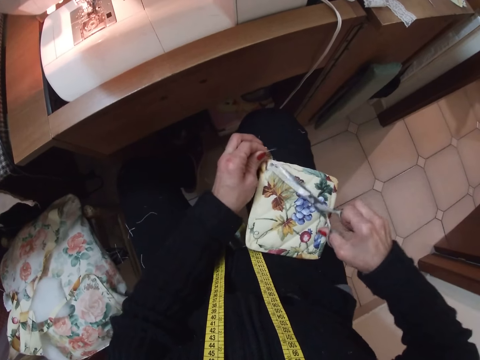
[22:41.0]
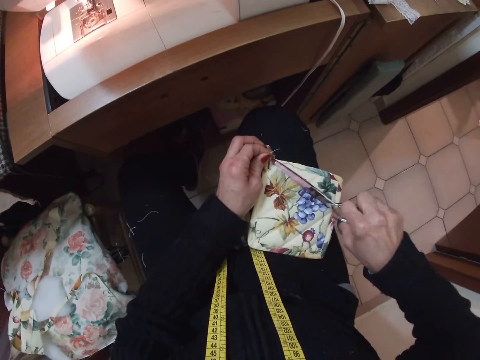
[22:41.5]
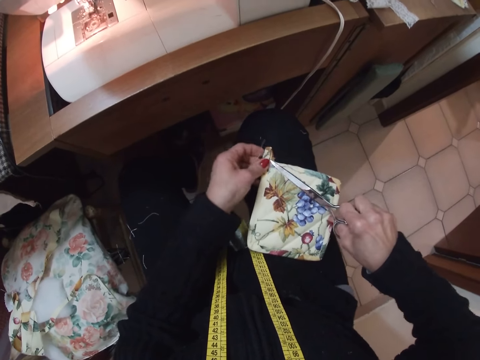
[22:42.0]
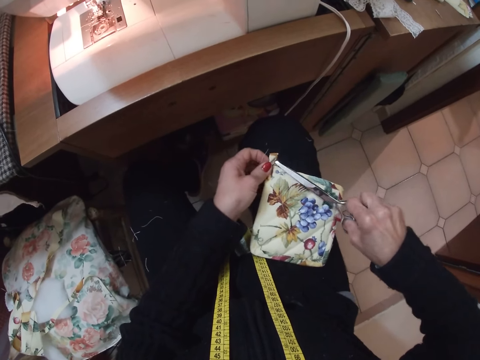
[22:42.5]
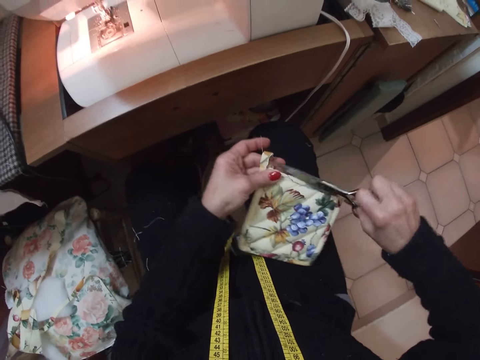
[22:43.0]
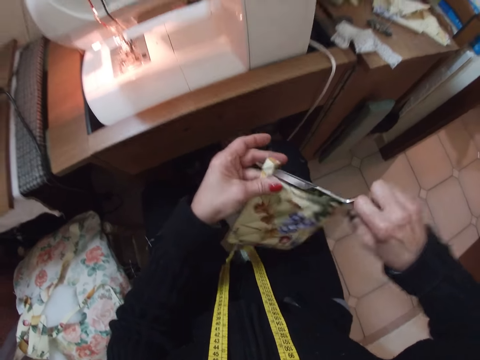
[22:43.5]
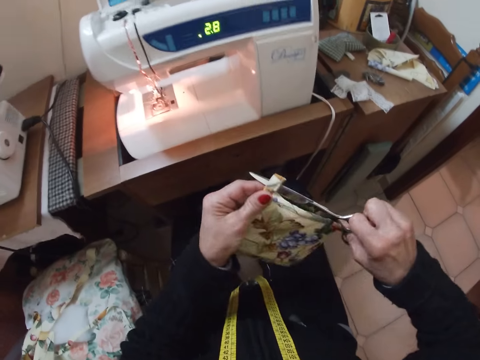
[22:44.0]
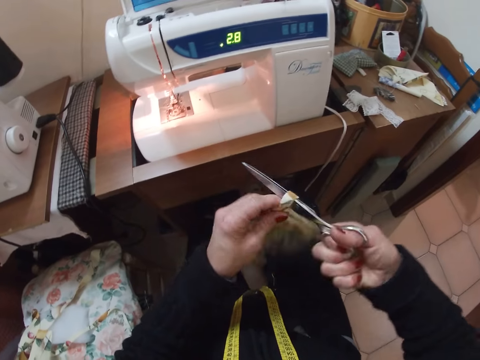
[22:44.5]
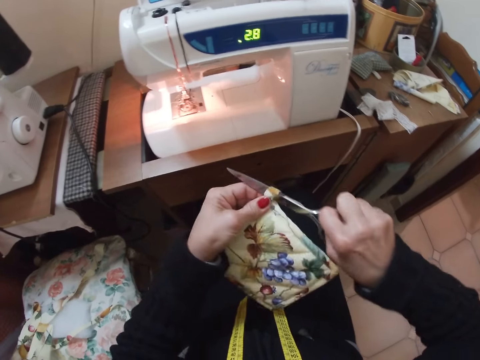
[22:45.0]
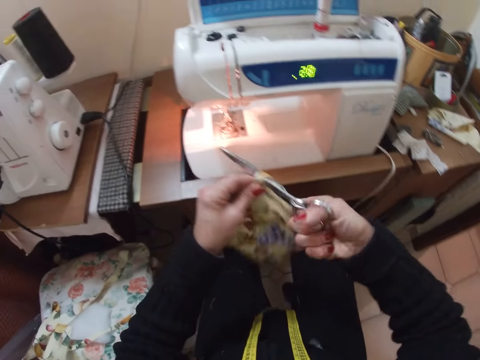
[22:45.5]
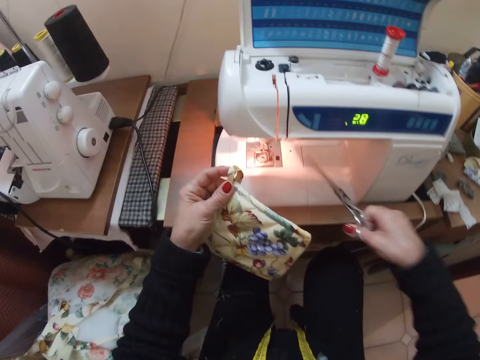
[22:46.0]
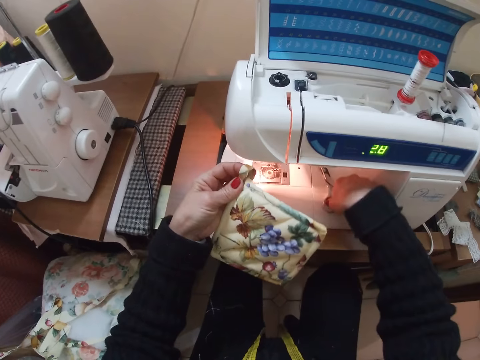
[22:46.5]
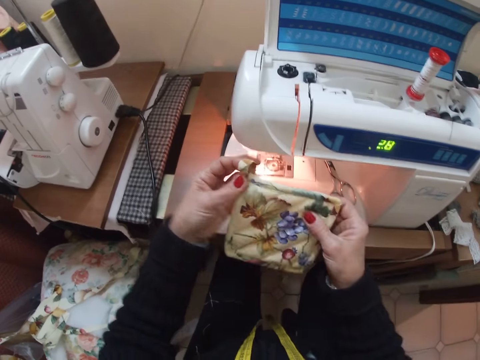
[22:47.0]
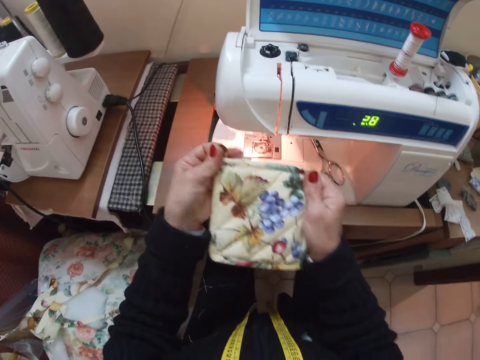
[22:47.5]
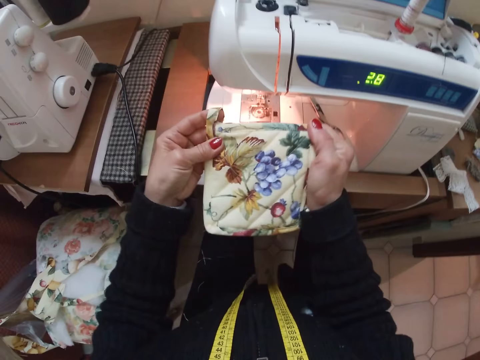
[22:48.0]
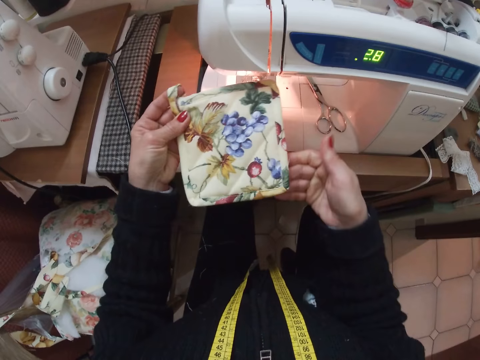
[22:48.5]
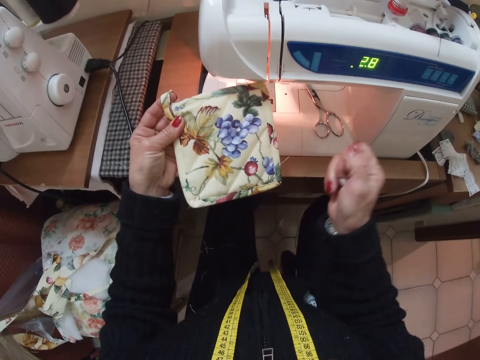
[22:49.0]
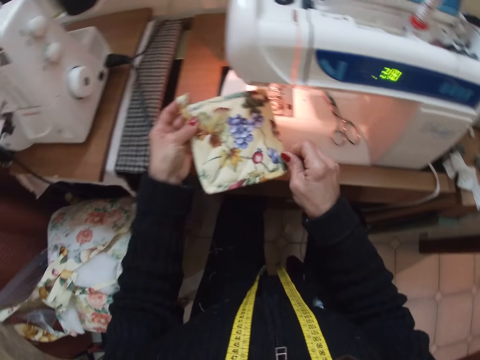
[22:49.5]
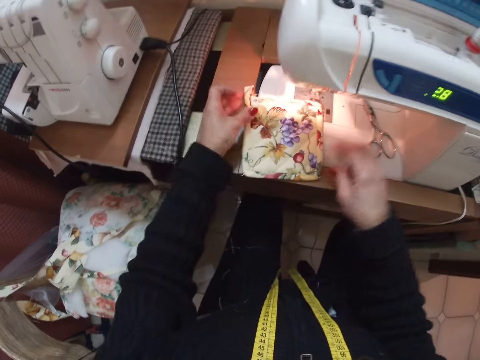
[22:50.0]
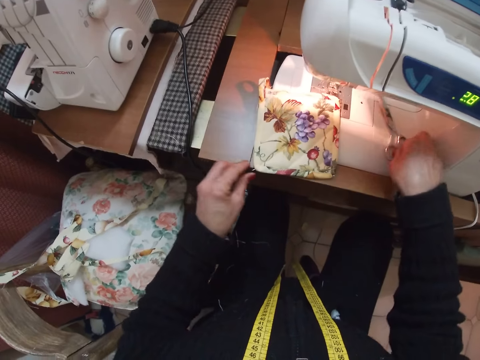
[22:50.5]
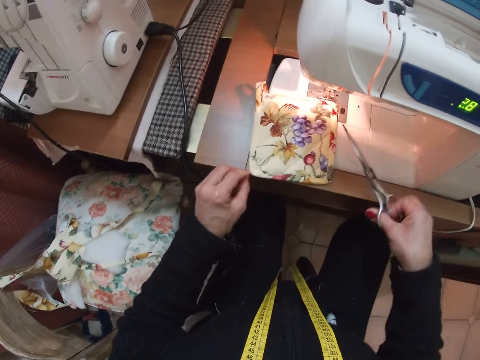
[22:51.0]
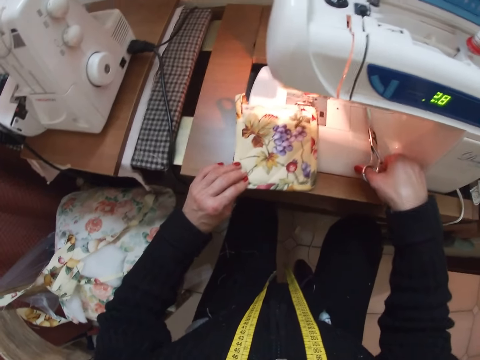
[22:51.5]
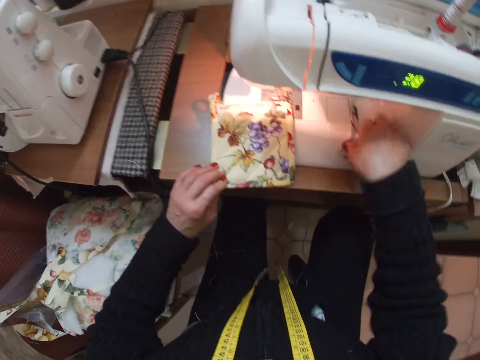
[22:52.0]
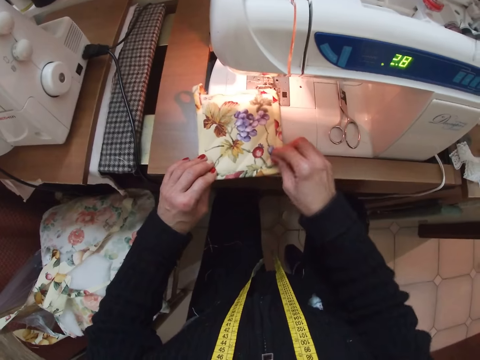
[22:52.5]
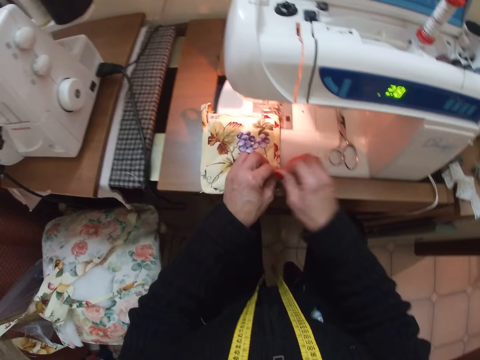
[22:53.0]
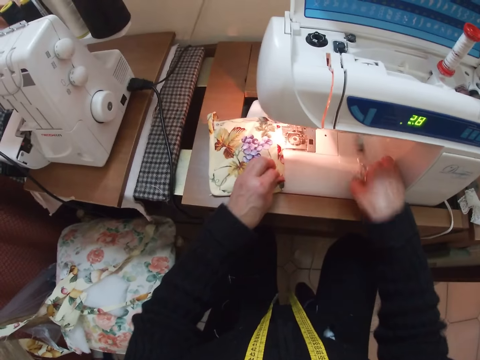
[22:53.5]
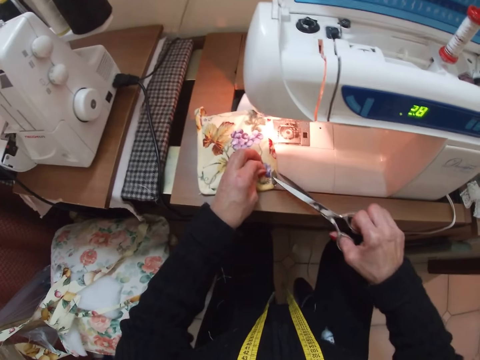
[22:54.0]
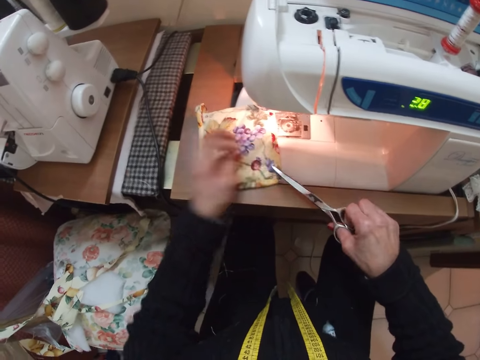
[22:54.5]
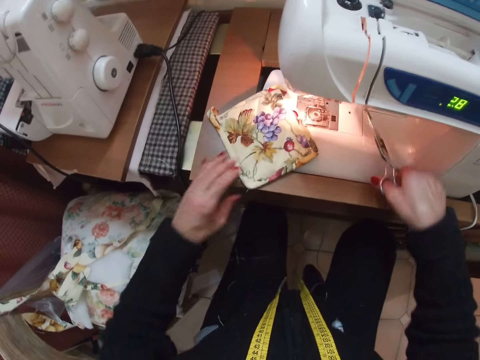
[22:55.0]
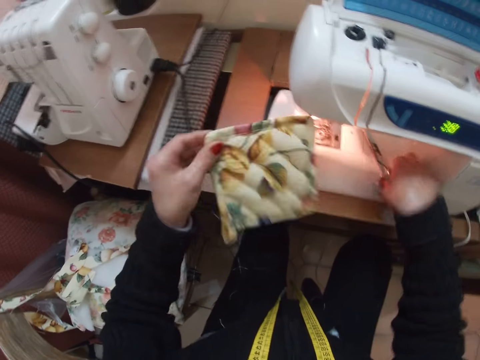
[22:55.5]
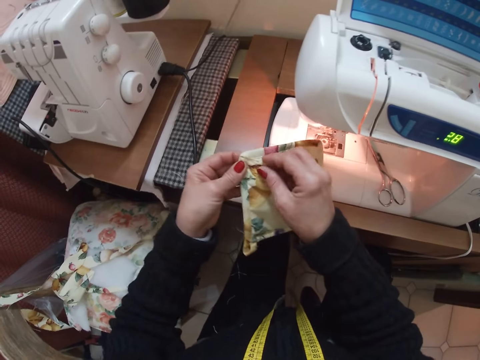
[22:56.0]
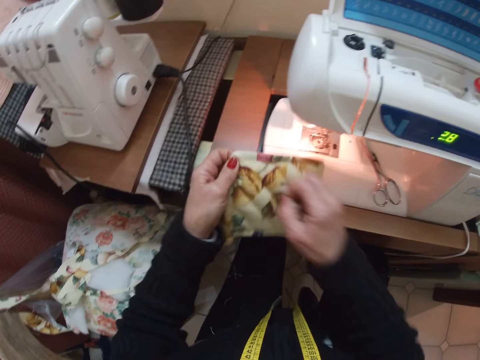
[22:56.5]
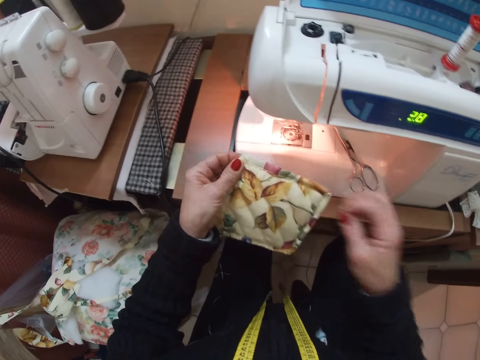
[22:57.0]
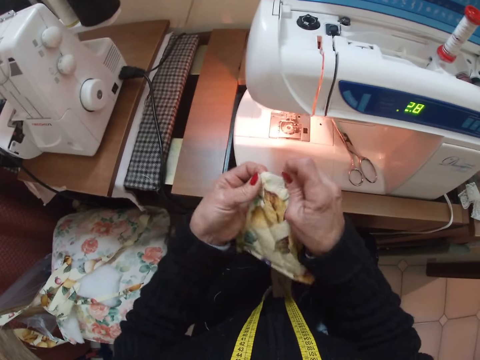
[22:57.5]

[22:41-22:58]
The camera wearer adjusts the cloth with the scissors. She puts the scissors through a cloth handle. She drops the scissors on the sewing machine. She adjusts the cloth with her hands. She looks at the piece of cloth. She pulls a thread from the piece of cloth. She places the cloth on the sewing machine. She picks up the pair of scissors from the sewing machine. She drops the scissors on the sewing machine. She adjusts the cloth with her hands. She pulls a thread from the piece of cloth. She picks up the pair of scissors from the sewing machine. She cuts the thread from the piece of cloth with the scissors. She trims the cloth with the scissors. She drops the scissors on the sewing machine. She picks up the piece of cloth from the sewing machine. She adjusts the cloth with her hands. She removes a pin from the piece of cloth.

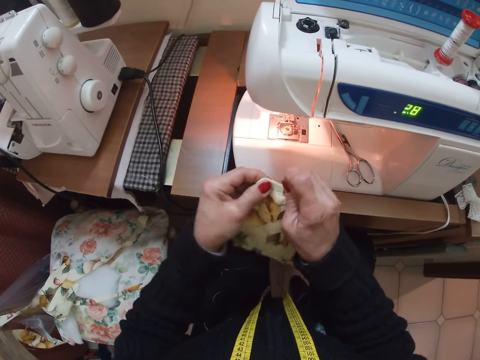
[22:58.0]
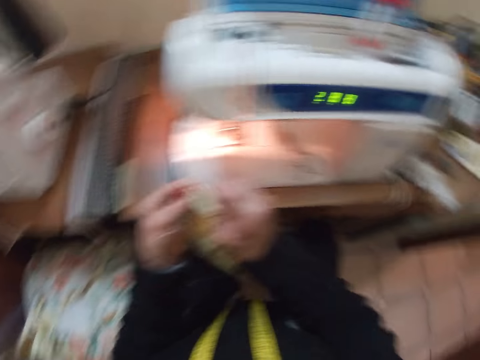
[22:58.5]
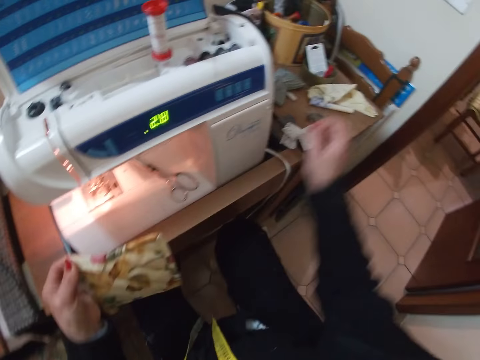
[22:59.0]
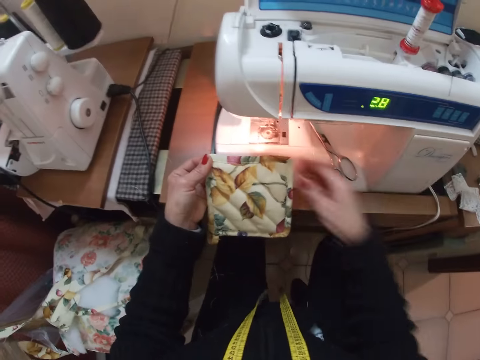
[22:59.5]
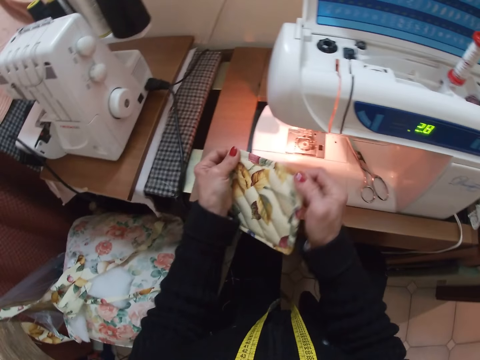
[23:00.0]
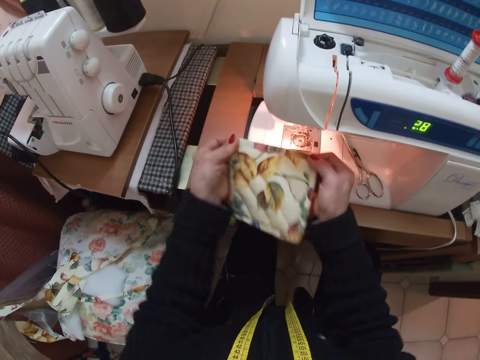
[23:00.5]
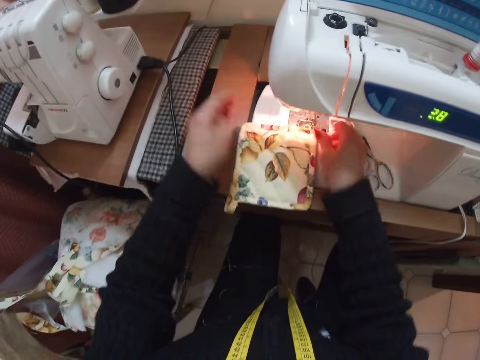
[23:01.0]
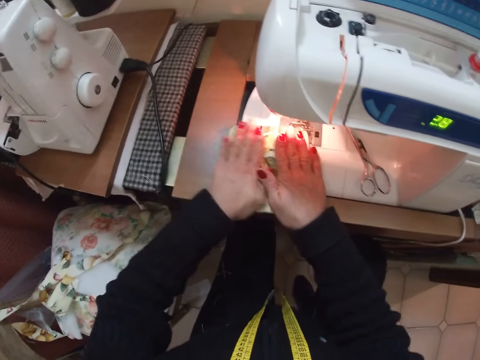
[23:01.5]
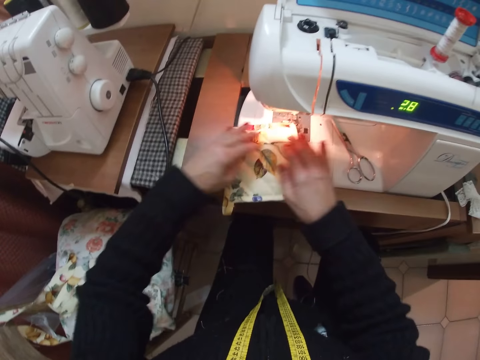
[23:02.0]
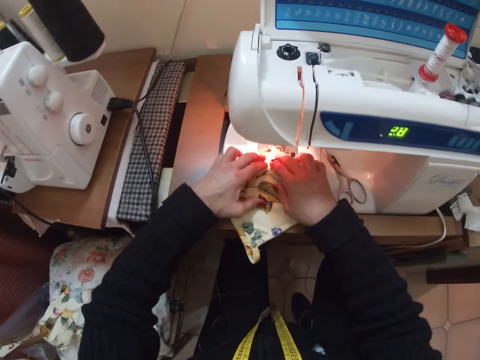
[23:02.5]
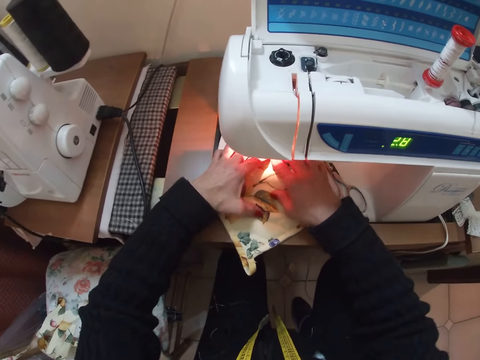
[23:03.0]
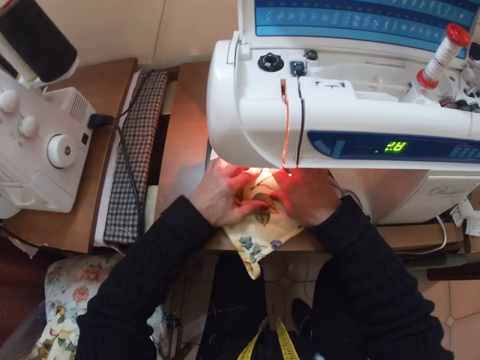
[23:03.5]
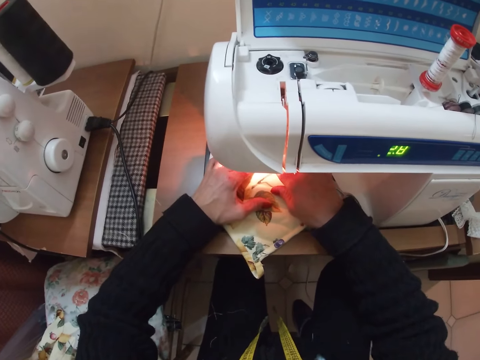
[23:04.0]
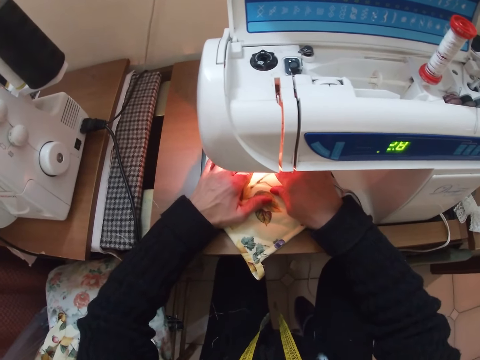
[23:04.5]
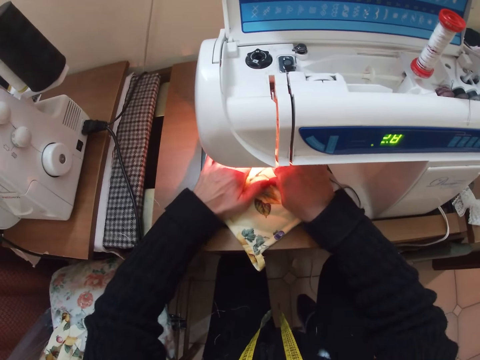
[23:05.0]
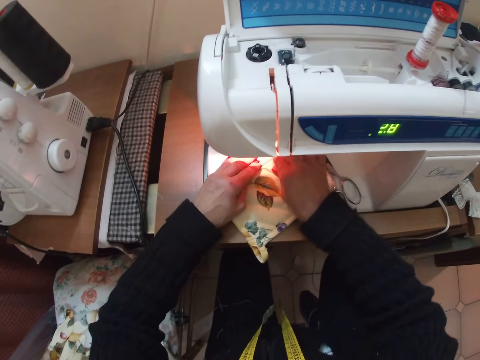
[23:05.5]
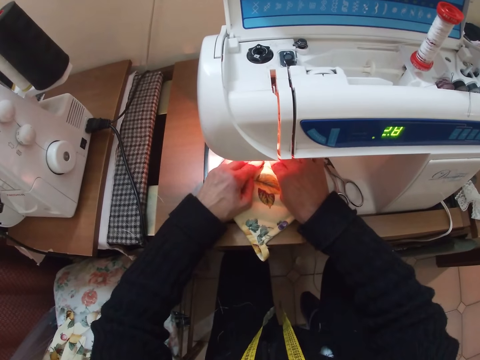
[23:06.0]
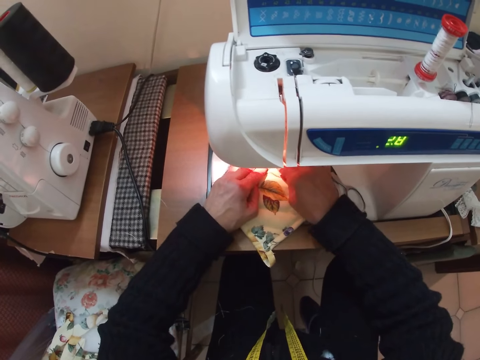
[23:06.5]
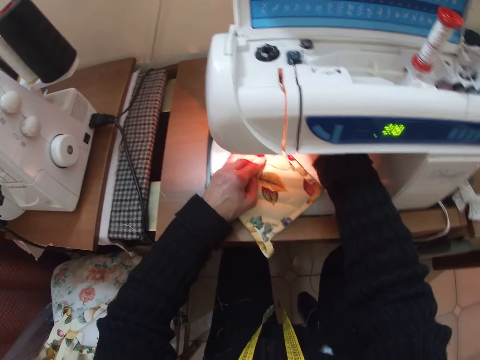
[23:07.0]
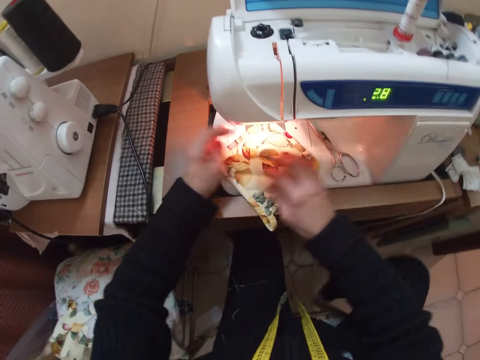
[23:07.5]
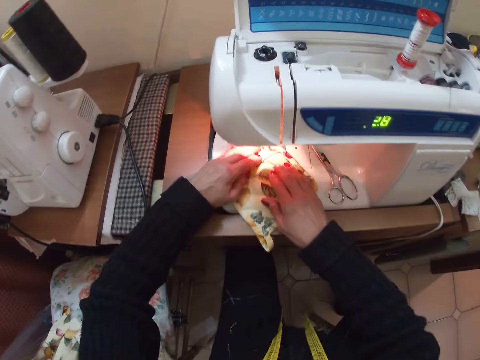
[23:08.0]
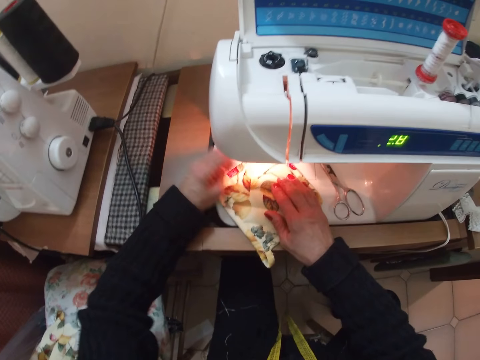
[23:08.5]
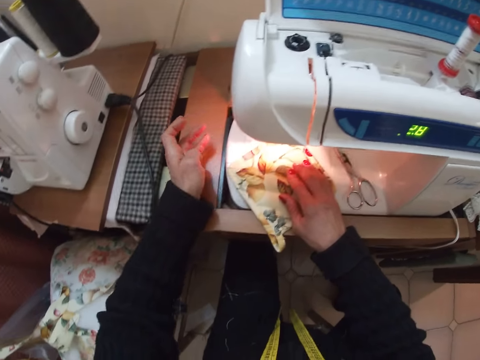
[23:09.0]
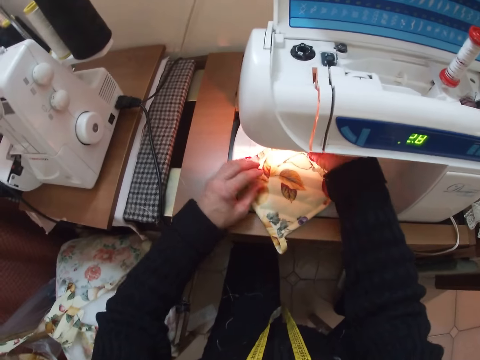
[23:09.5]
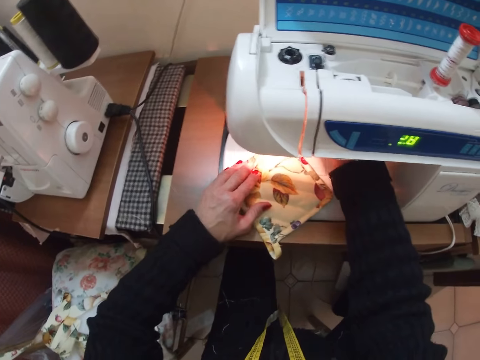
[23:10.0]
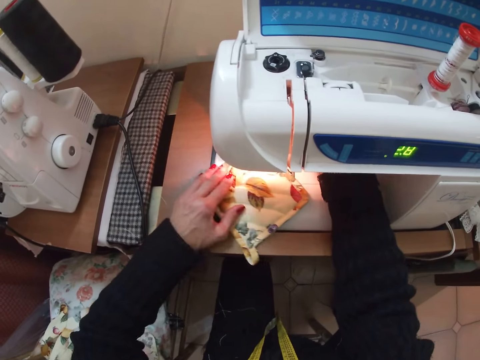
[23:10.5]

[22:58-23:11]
The camera wearer removes a needle from the cloth. She stretches the piece of cloth. She drops the needle on the table. She stretches the cloth with her hands. She places the cloth on the sewing machine. She adjusts the cloth with her hands. She flattens the cloth with her hand. She places the cloth on the sewing machine.
